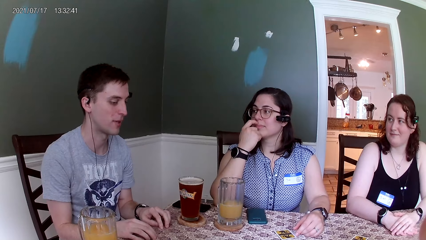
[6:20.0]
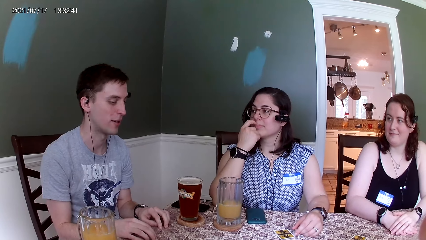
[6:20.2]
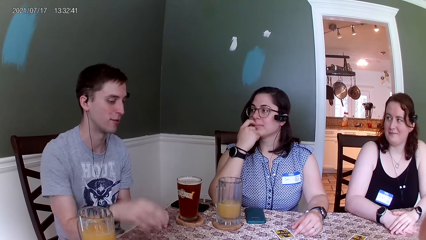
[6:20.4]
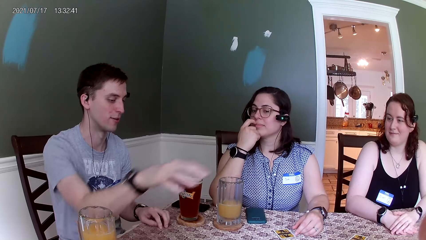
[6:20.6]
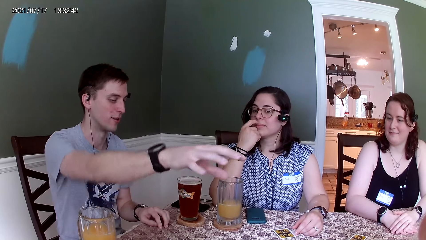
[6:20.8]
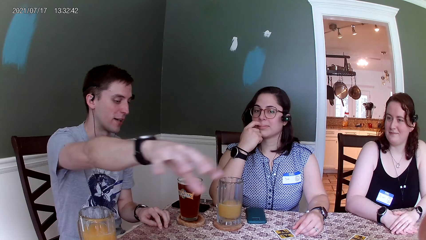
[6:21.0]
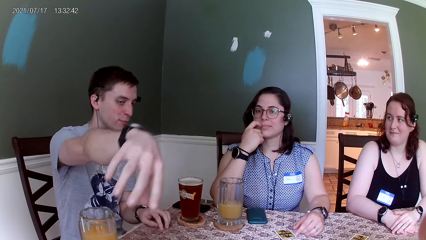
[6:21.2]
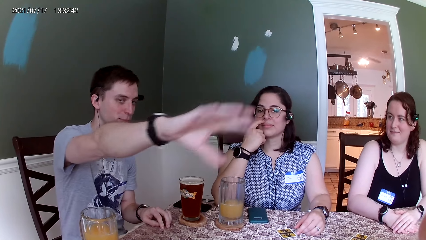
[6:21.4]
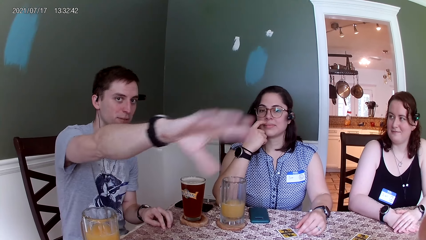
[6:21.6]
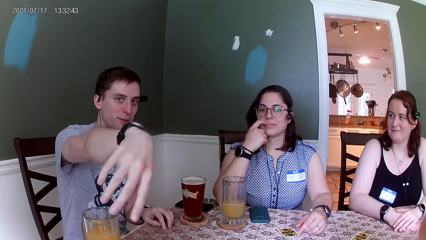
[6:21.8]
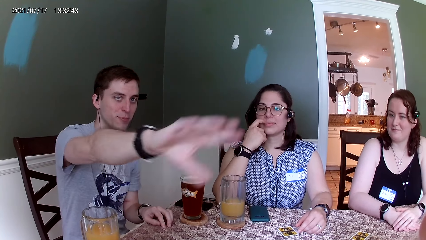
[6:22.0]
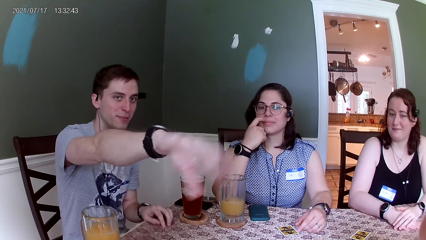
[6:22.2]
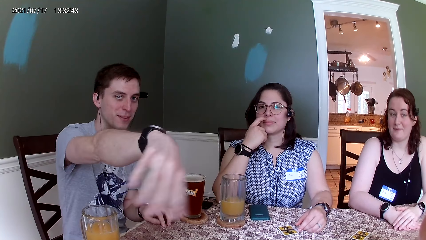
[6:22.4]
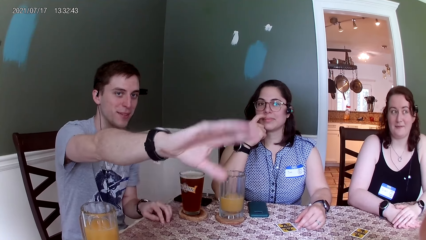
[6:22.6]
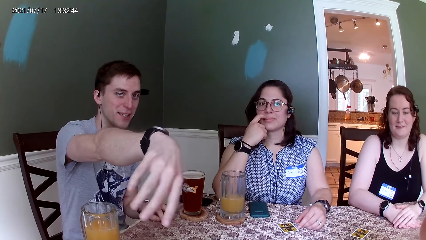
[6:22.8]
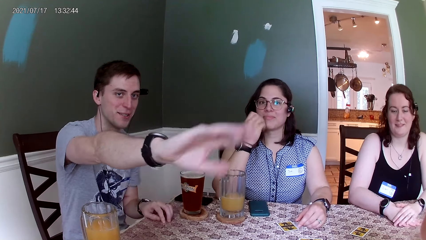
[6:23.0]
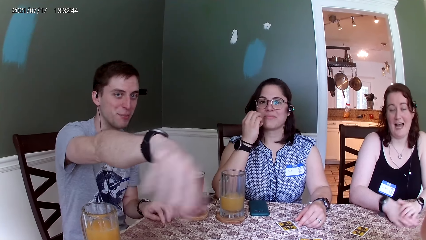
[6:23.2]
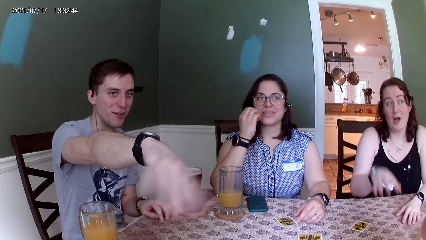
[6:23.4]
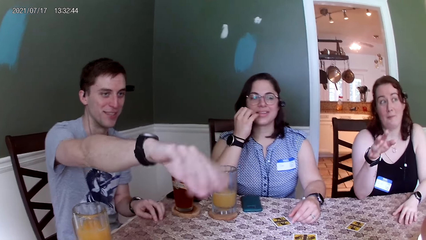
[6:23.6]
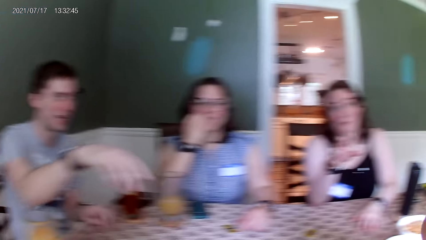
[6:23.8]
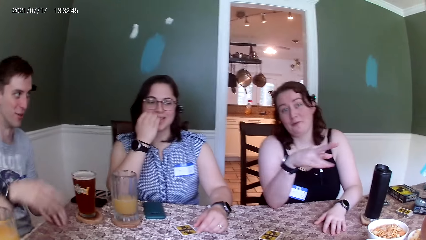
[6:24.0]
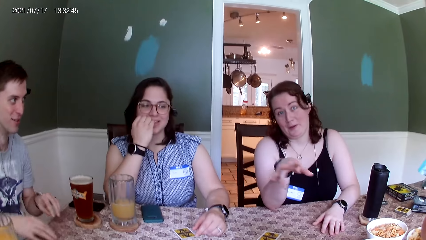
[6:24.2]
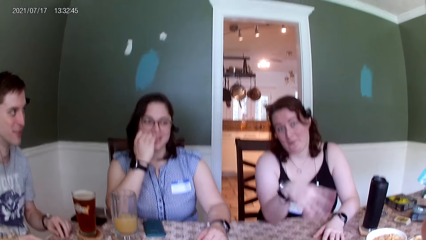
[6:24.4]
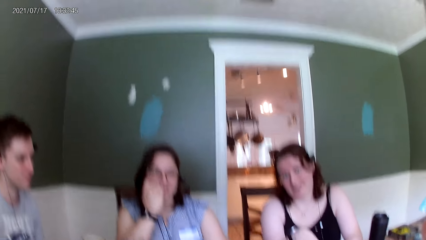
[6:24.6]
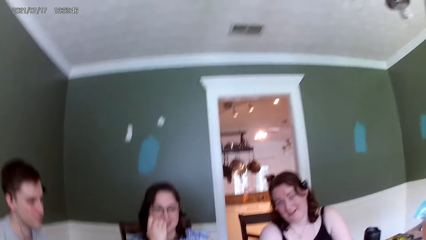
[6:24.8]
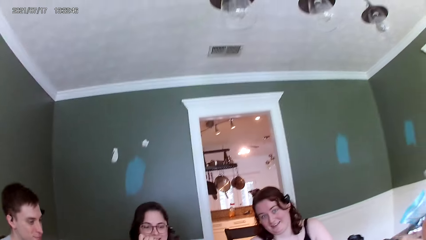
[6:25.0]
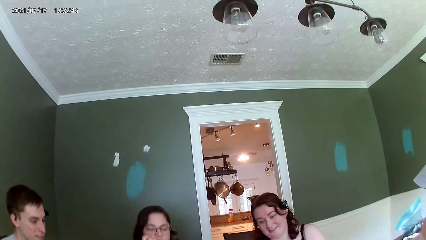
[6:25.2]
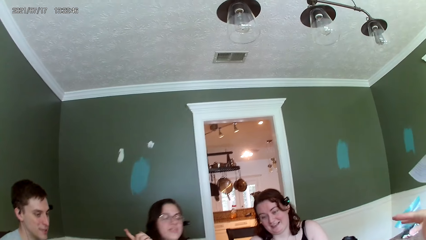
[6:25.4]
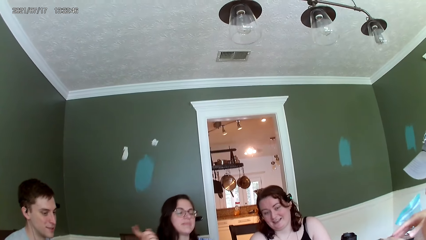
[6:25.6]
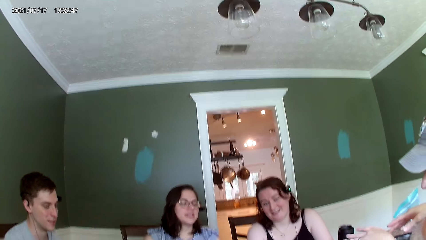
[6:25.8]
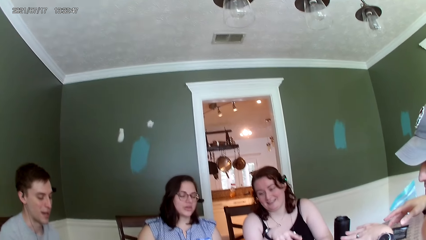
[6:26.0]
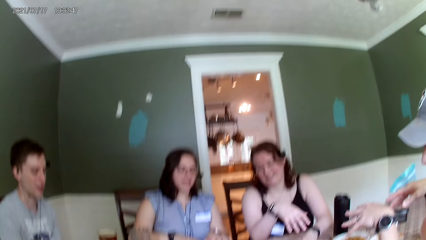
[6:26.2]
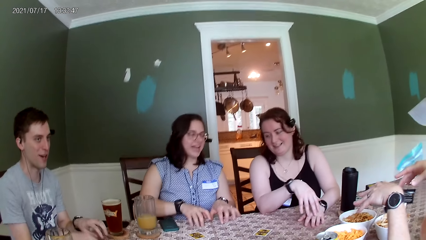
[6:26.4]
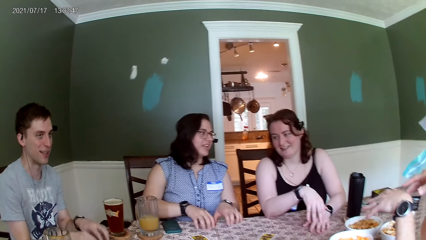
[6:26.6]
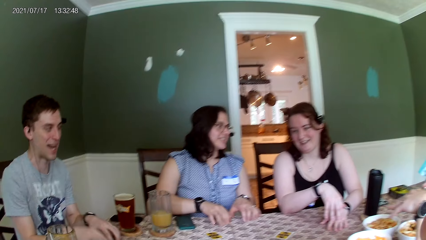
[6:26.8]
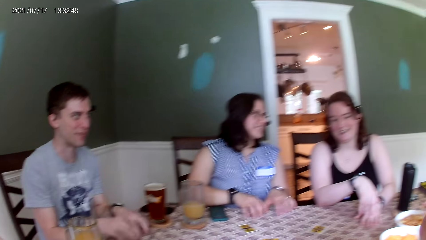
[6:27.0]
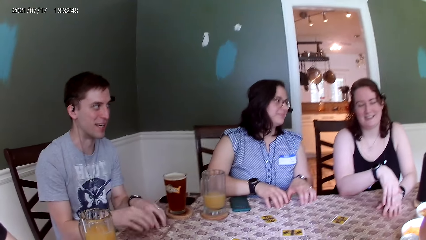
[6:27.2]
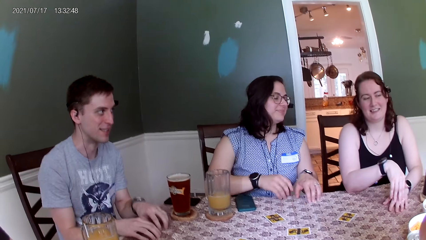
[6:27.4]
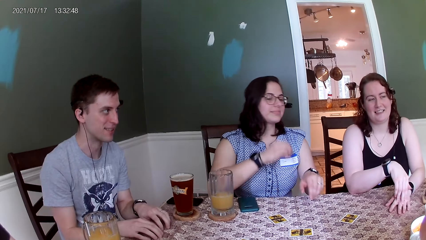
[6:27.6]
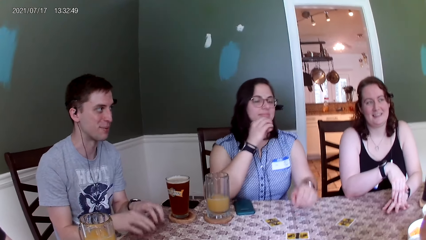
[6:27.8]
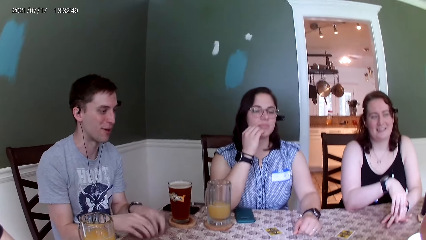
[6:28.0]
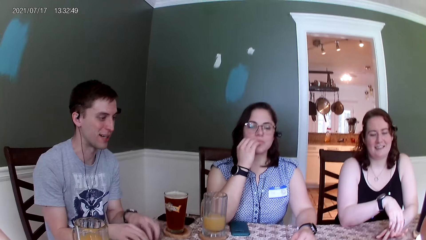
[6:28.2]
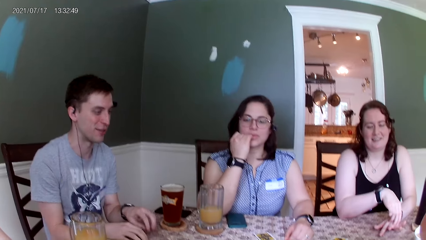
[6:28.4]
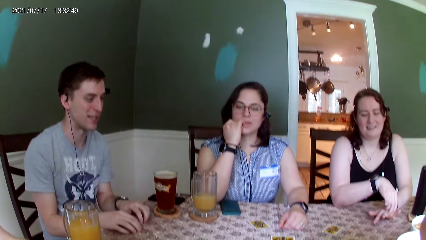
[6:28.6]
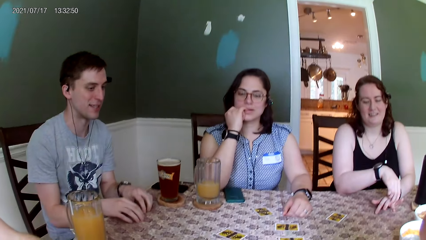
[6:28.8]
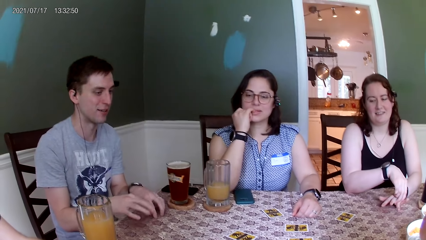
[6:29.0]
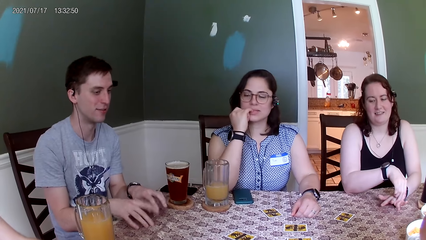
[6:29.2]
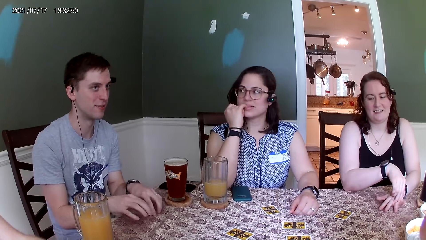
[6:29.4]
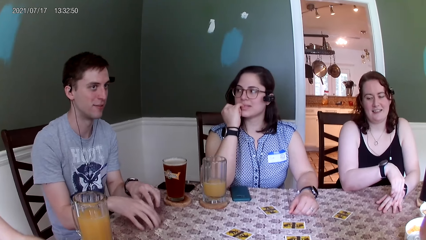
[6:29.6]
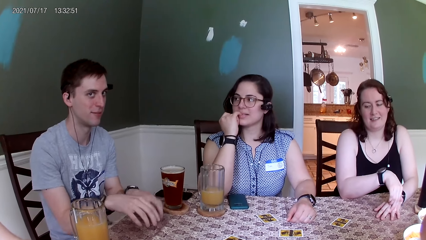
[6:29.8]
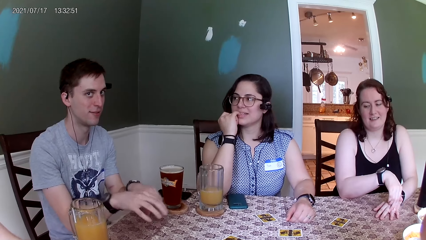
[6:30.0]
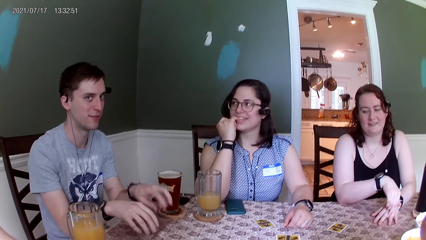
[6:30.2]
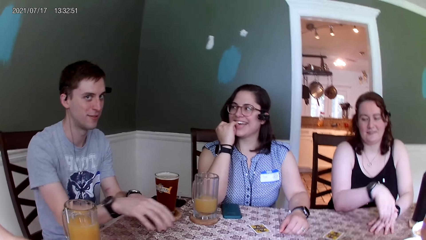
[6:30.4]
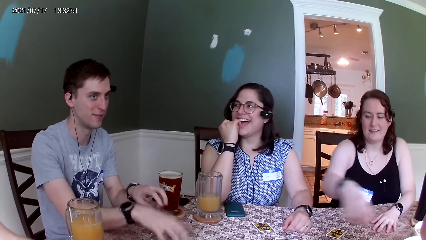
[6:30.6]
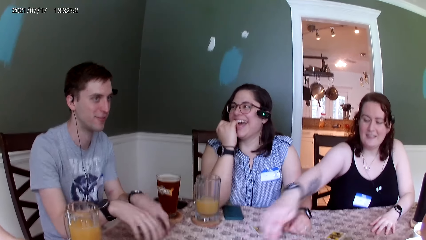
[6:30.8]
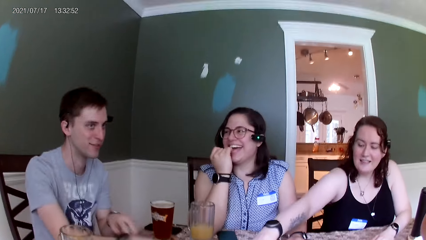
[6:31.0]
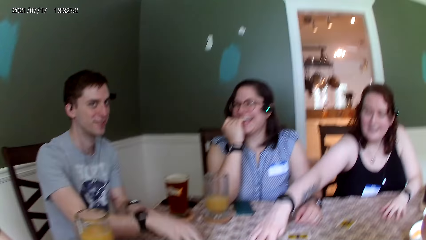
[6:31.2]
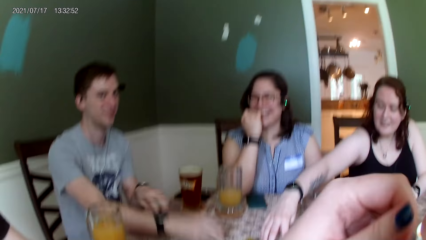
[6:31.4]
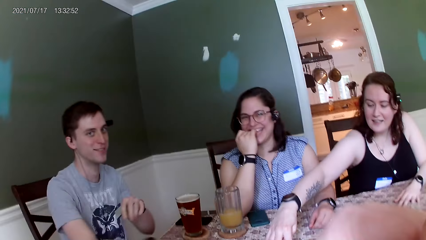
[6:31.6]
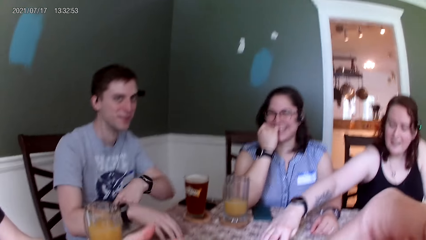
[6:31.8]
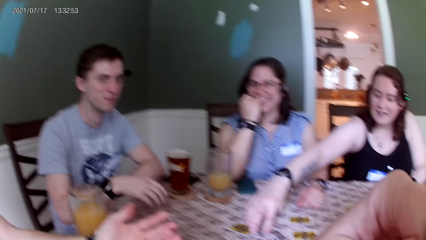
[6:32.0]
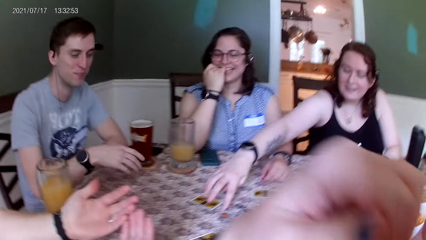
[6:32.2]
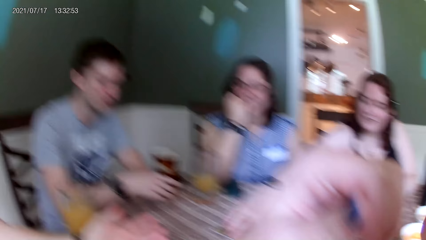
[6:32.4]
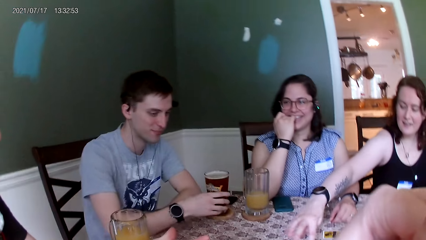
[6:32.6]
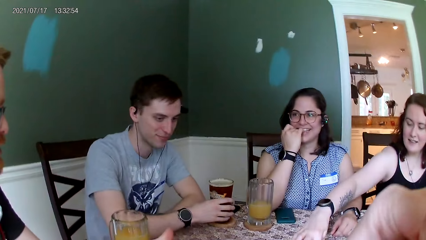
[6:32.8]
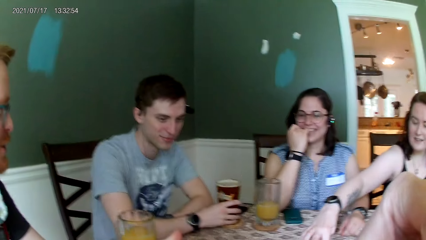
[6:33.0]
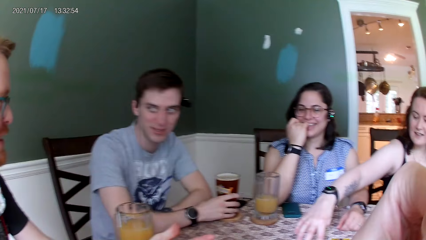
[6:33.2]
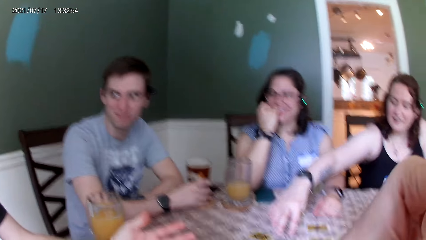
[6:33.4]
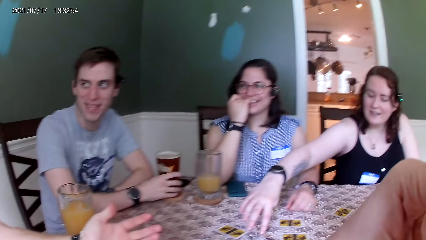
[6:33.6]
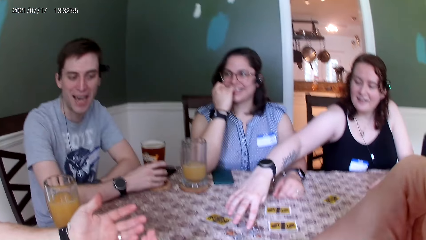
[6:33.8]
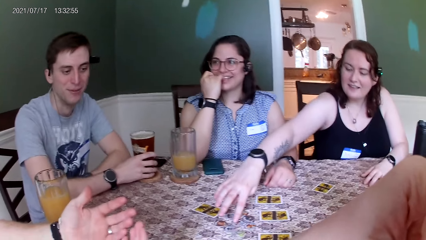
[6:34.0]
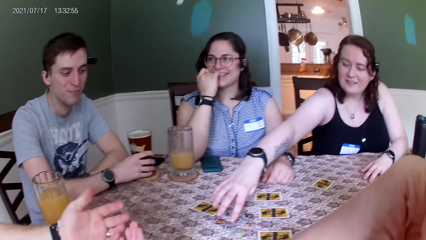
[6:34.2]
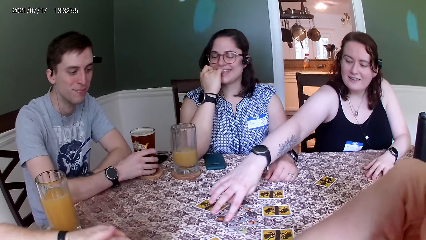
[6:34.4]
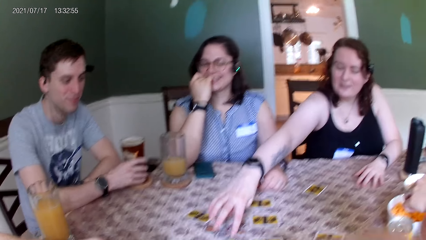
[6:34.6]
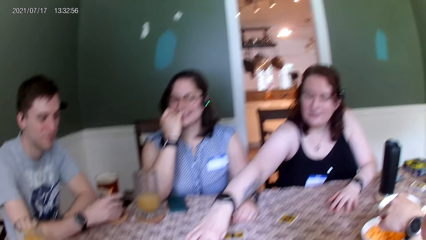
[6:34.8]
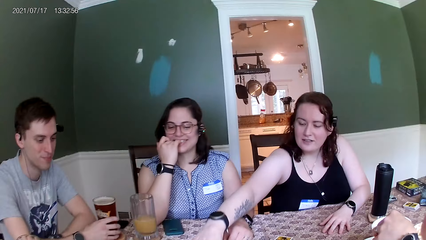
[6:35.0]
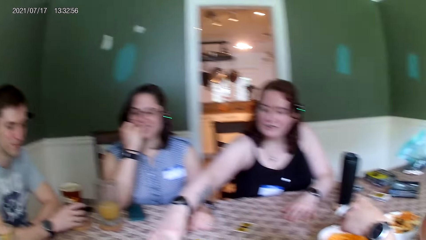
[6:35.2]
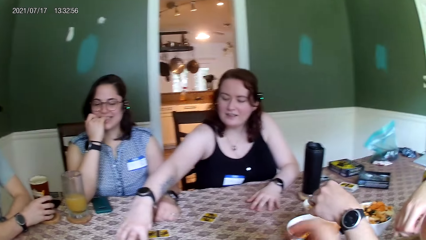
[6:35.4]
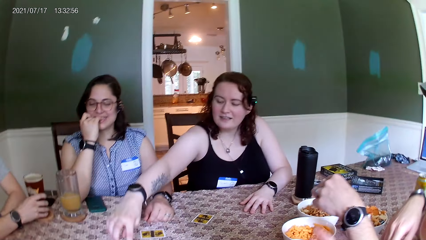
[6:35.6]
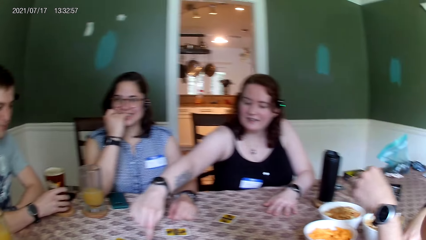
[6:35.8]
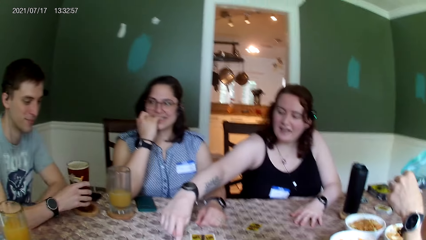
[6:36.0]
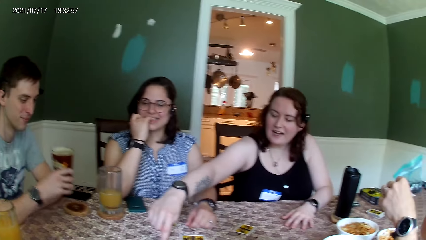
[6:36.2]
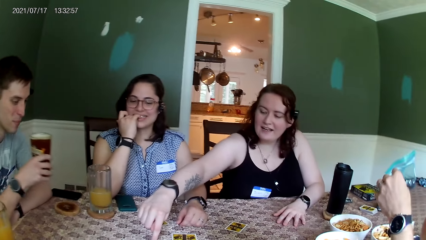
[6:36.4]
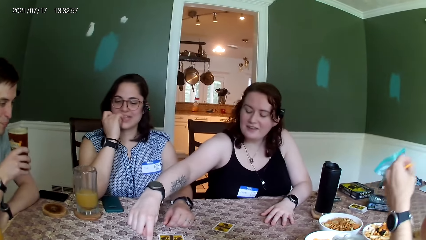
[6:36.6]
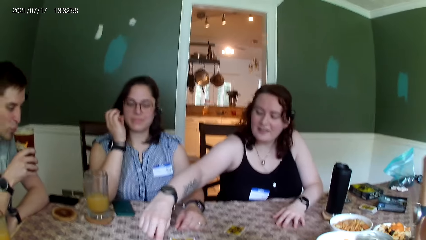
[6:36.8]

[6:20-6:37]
A man lifts his hand. The man drums on the table with his hands. A woman drums on the table with her hands. Another woman moves some chips on the table with her right hand. The man picks up the cup of drink from the table with his right hand.
